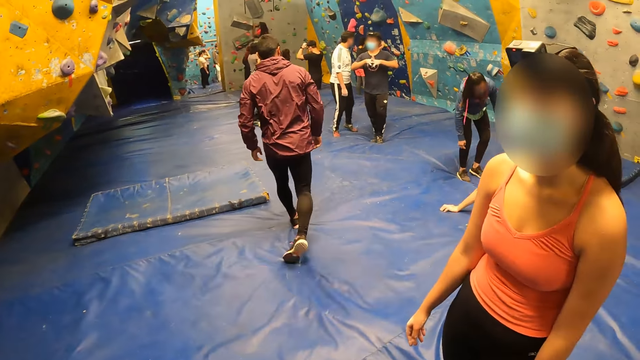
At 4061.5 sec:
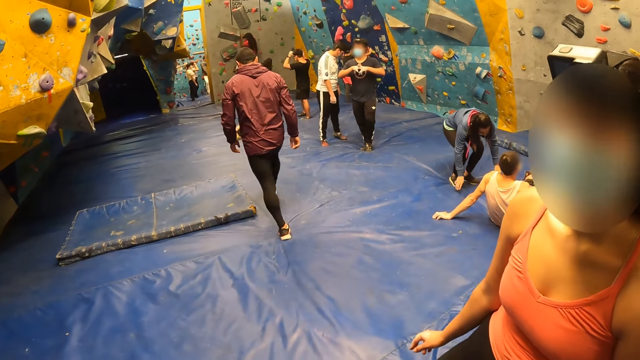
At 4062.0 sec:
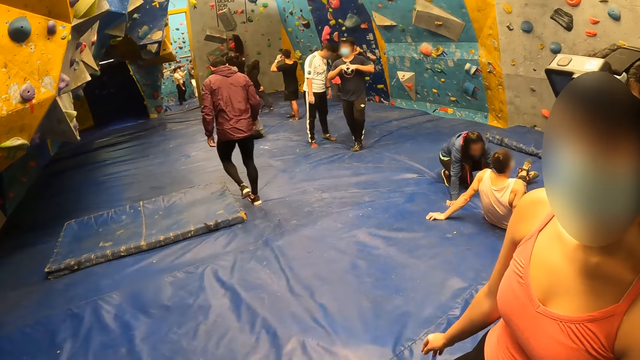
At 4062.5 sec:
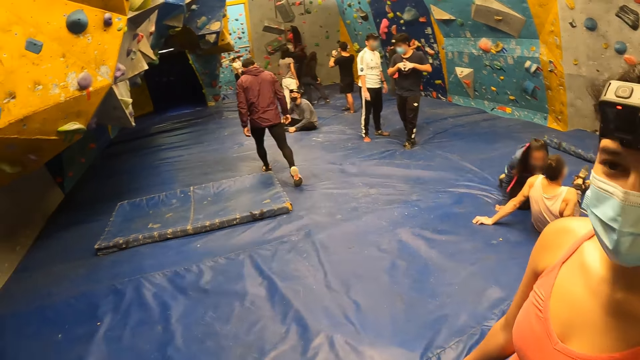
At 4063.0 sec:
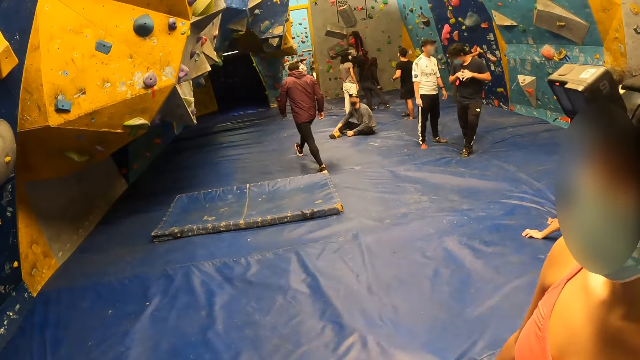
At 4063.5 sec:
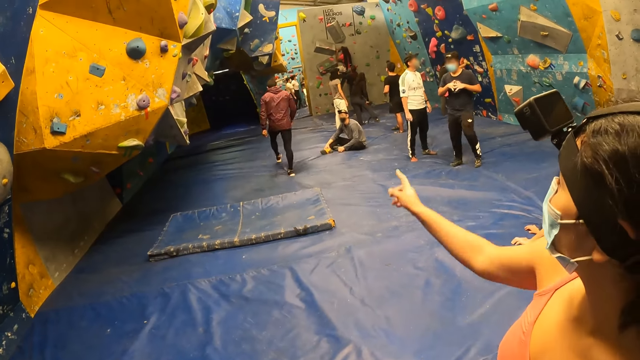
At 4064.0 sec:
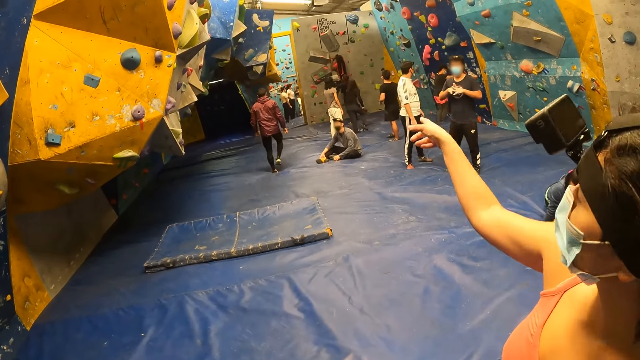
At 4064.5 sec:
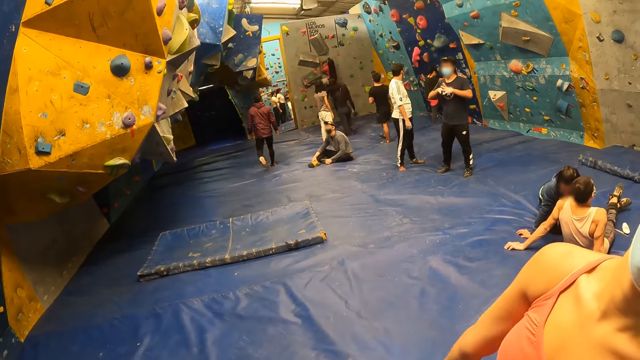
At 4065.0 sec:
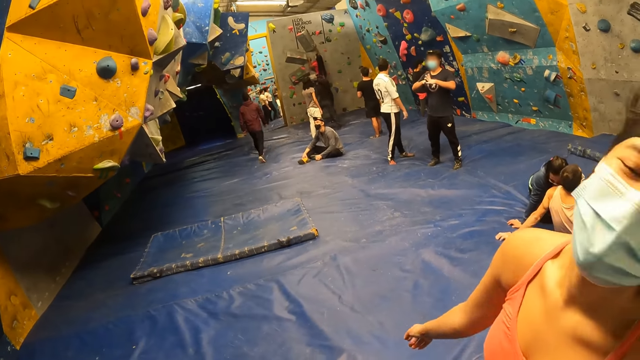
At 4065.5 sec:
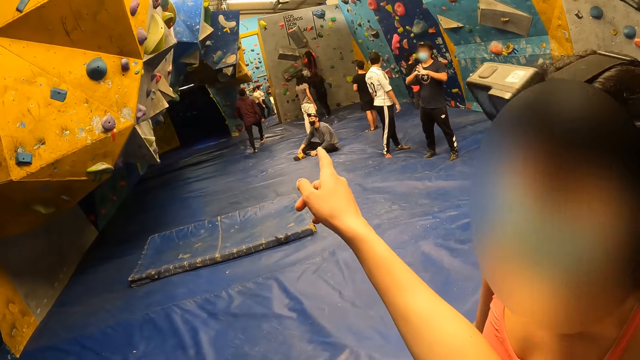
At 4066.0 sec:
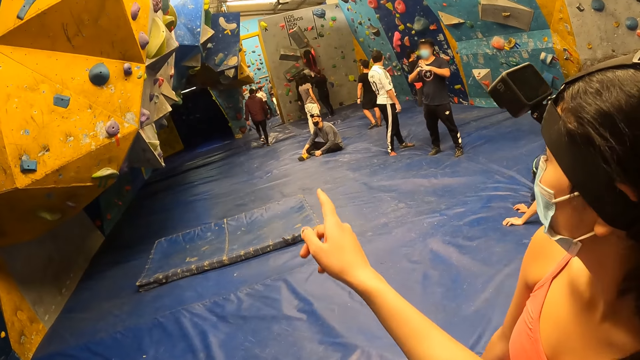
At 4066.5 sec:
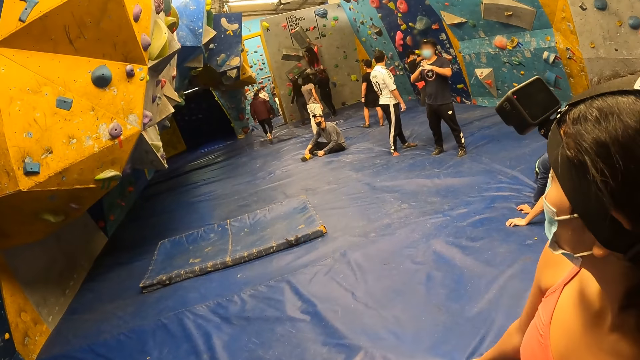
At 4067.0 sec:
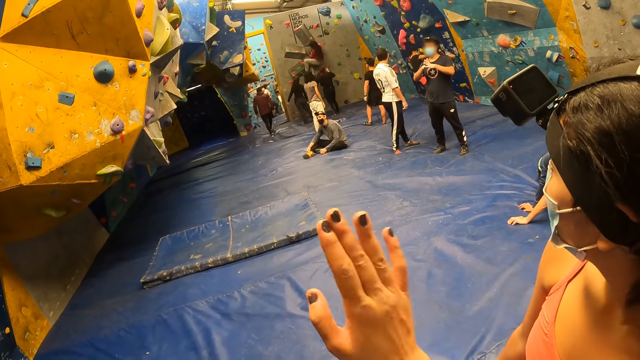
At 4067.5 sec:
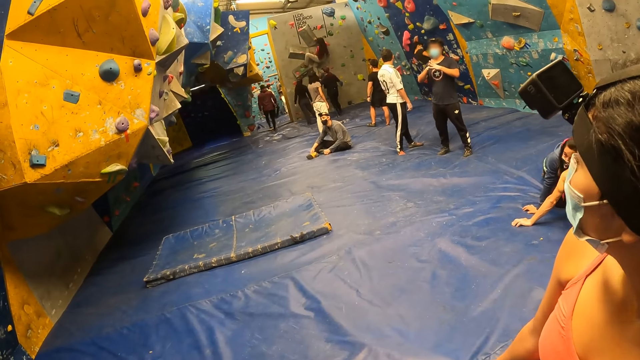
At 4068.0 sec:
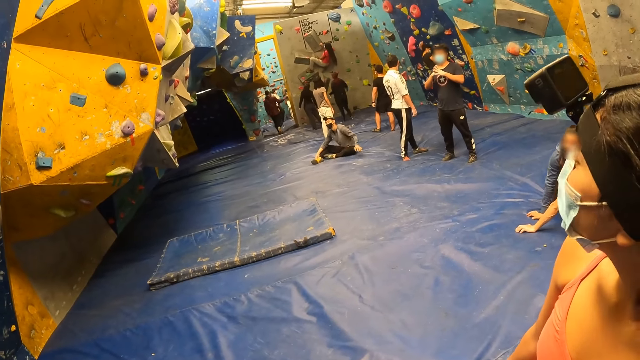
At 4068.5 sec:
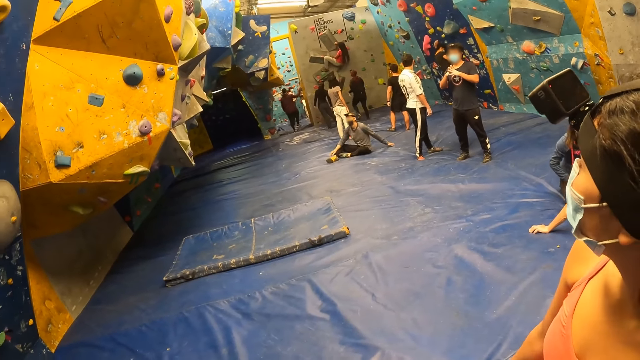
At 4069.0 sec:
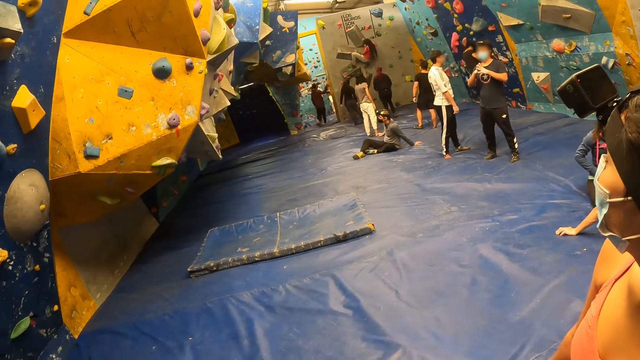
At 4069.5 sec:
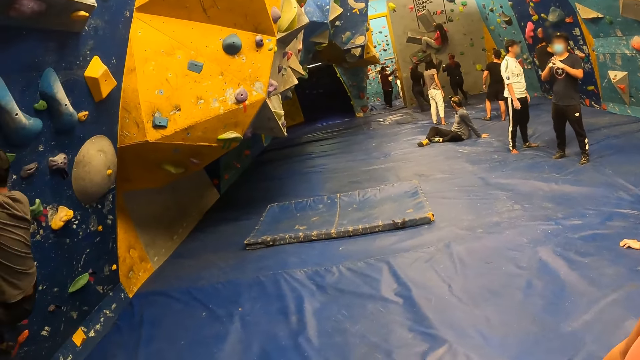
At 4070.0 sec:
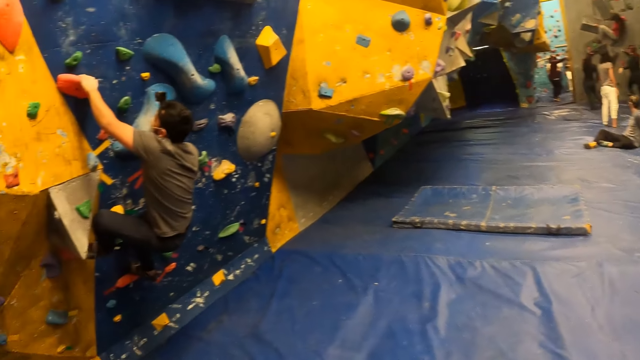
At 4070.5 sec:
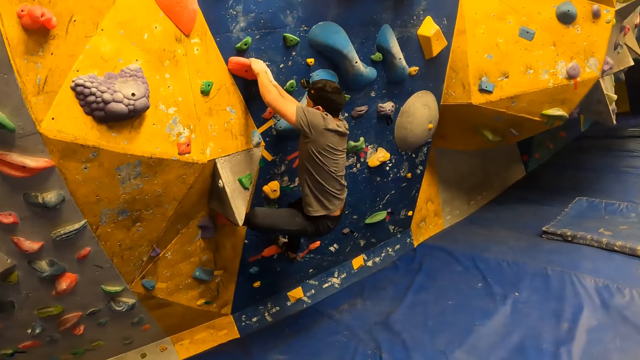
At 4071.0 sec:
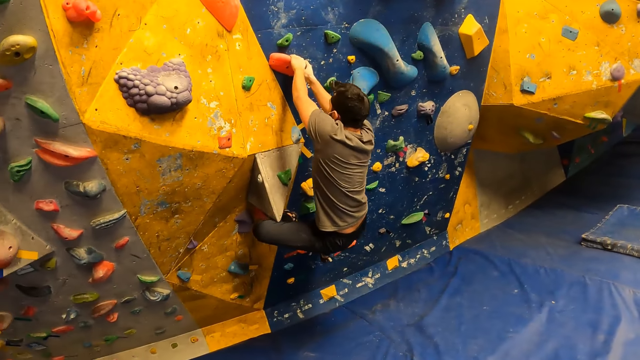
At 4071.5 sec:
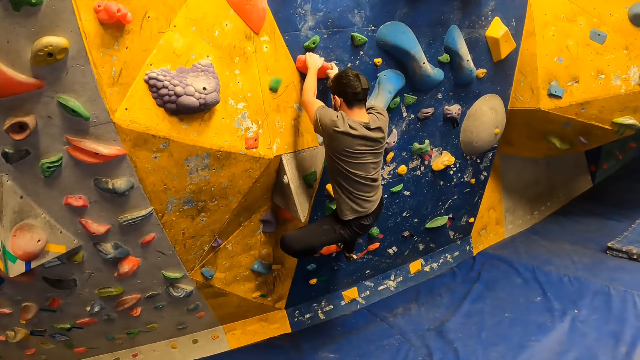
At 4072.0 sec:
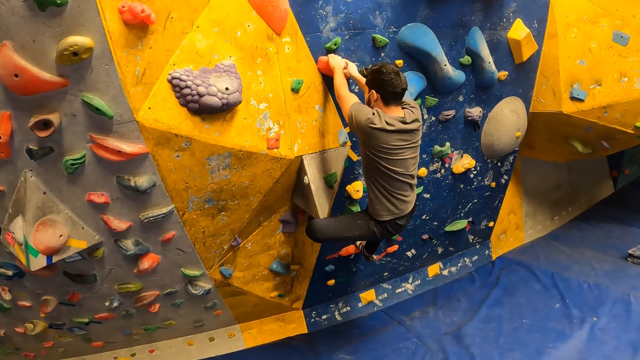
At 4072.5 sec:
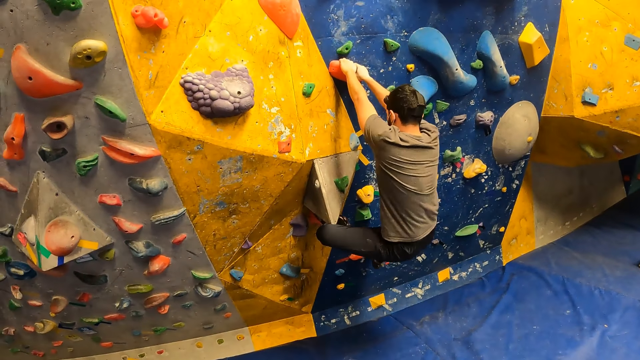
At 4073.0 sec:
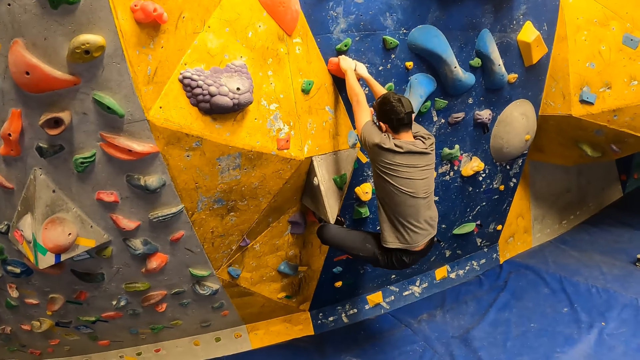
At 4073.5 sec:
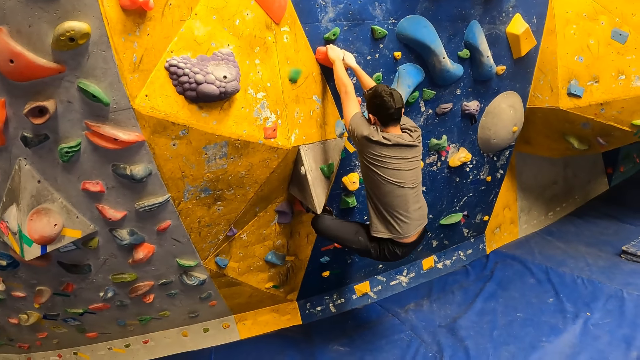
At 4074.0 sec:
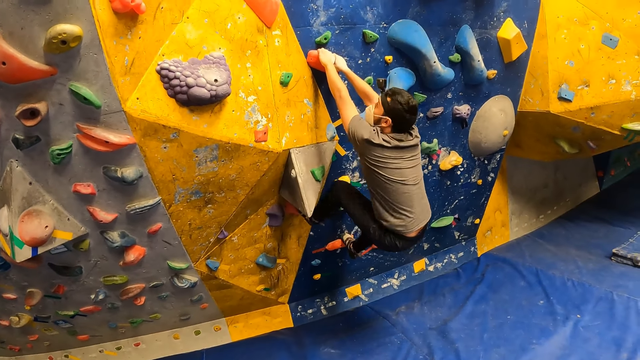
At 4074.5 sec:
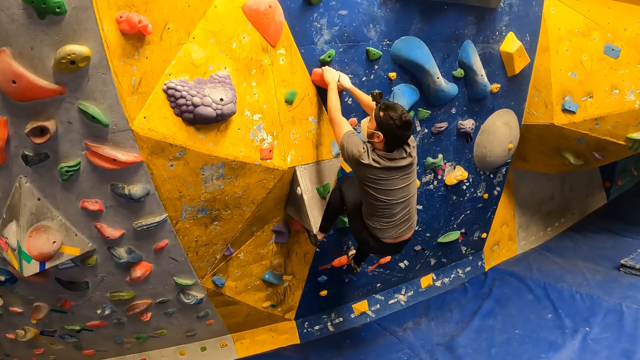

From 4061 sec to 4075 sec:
The camera wearer interacts with a woman. The woman points at someone. The camera wearer interacts with the woman. A man climbs the climbing wall with both hands. The camera wearer looks around.

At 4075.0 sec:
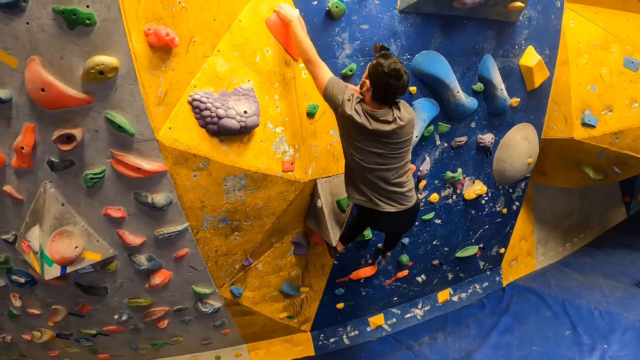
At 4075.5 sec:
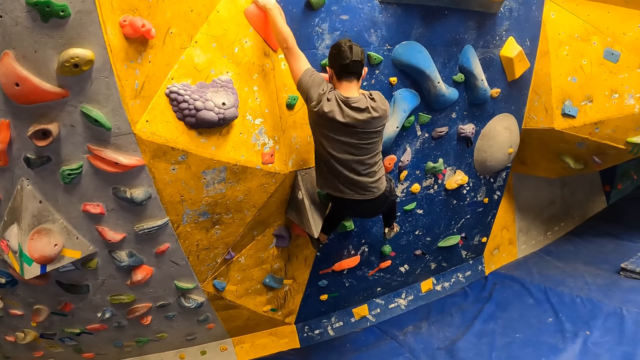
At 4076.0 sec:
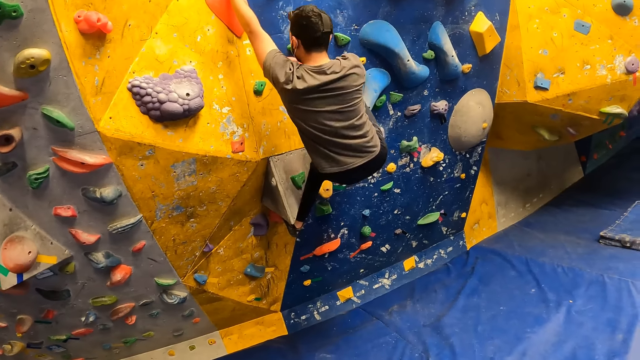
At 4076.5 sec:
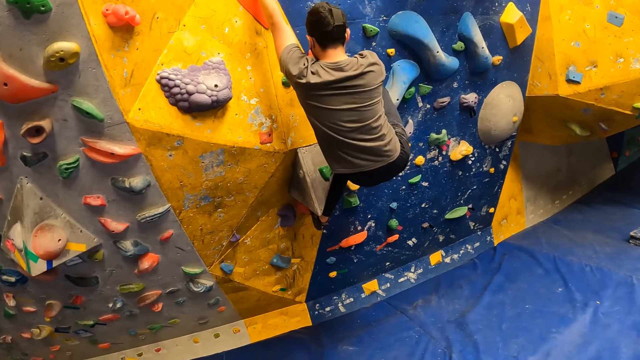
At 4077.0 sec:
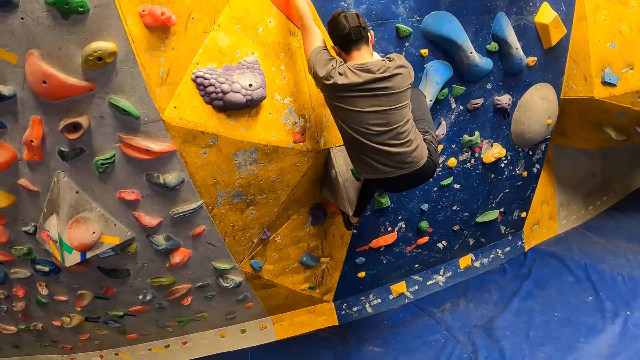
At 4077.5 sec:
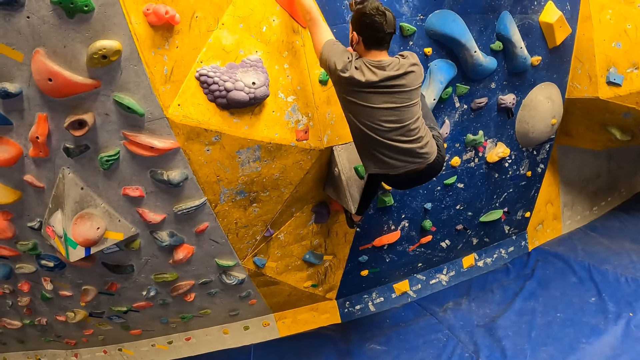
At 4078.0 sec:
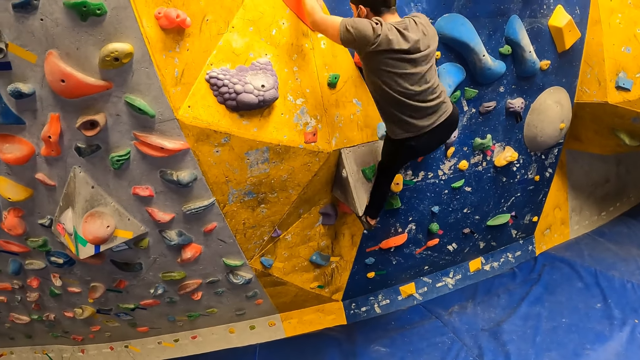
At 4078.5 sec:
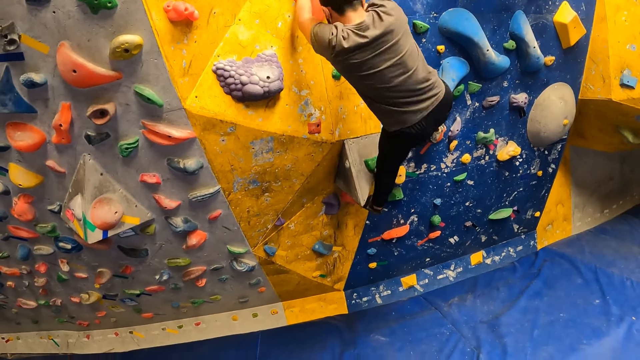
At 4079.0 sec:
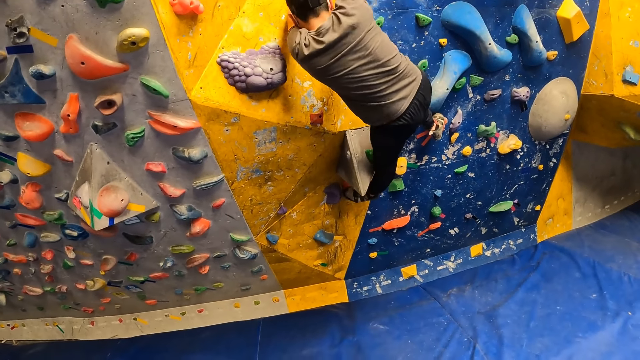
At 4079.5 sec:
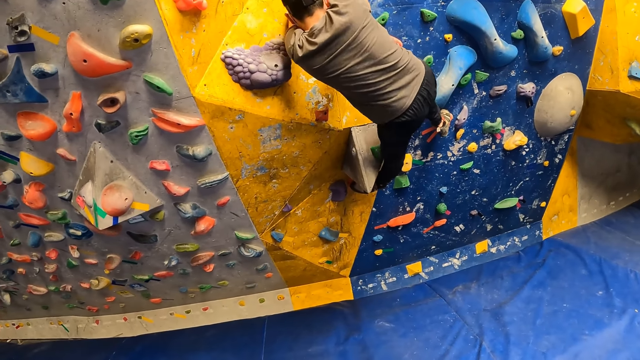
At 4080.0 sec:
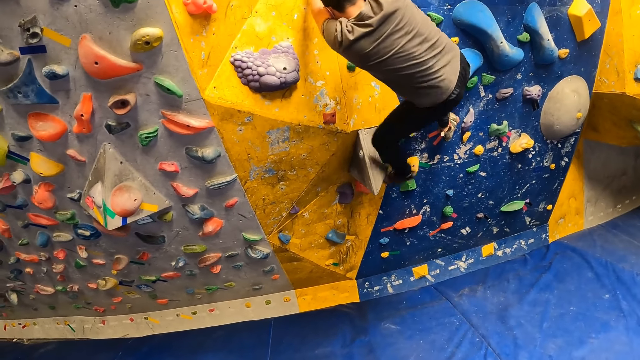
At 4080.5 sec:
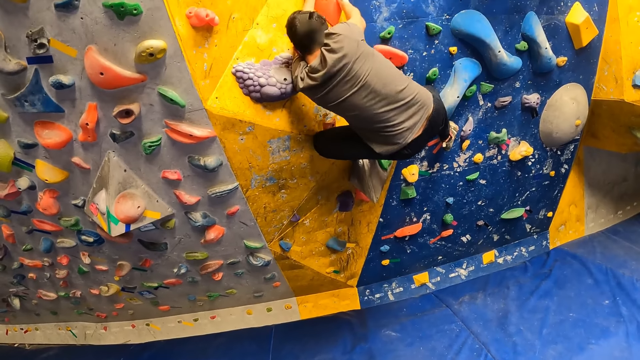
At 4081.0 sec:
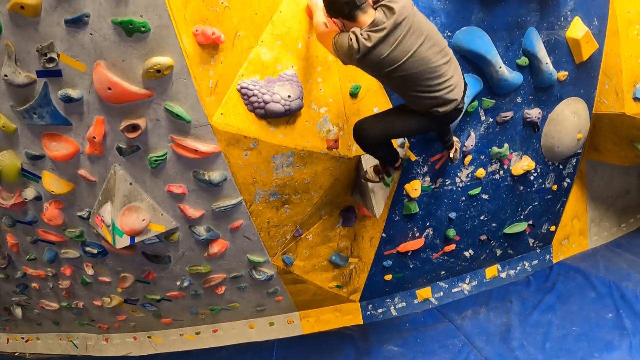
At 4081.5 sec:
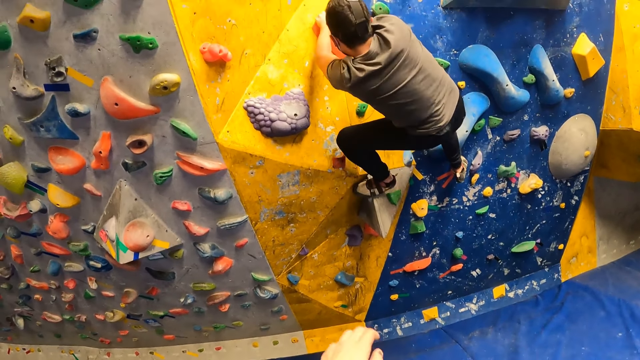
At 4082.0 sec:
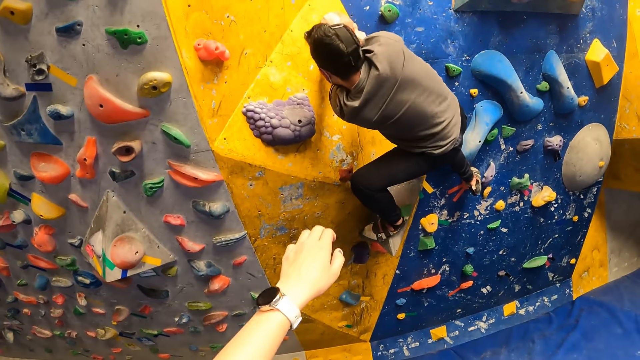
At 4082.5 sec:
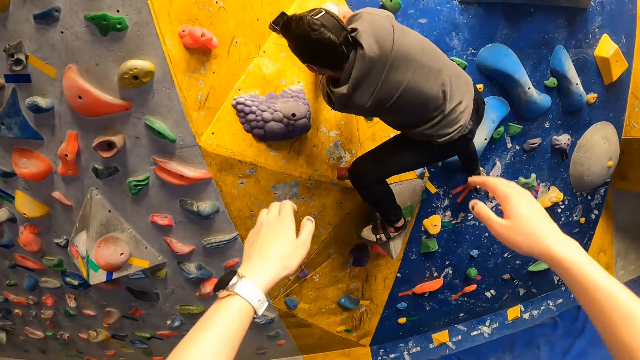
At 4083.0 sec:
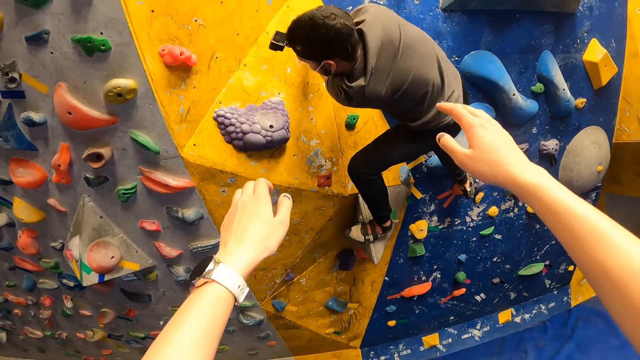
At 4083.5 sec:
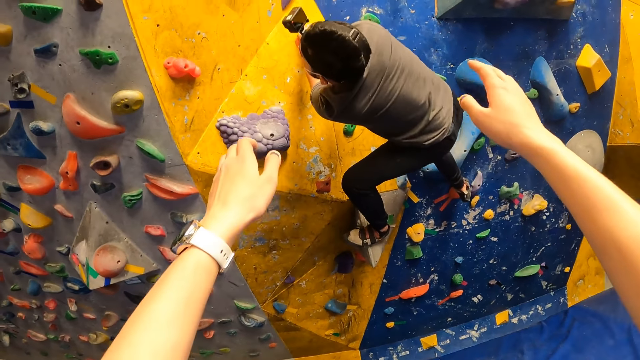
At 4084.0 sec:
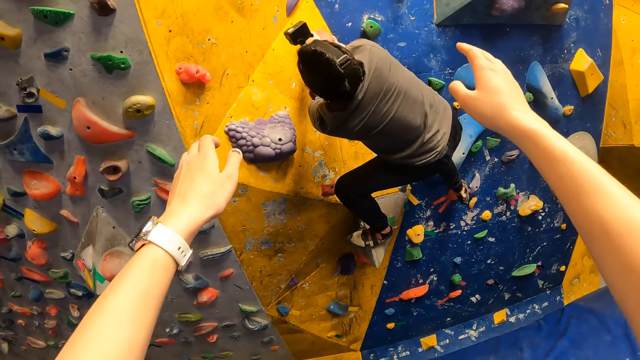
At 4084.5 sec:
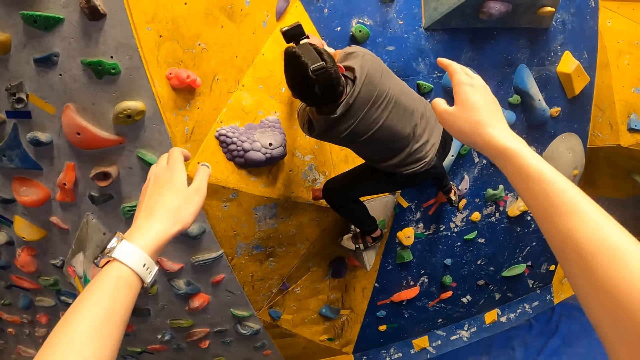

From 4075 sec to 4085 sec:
The camera wearer stretches his hand out.
